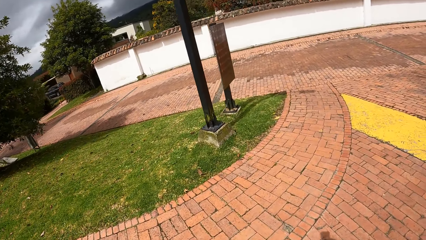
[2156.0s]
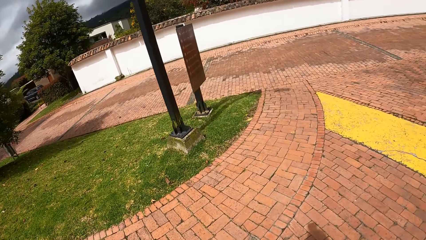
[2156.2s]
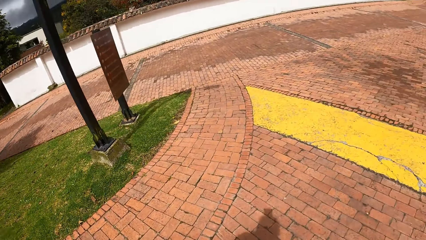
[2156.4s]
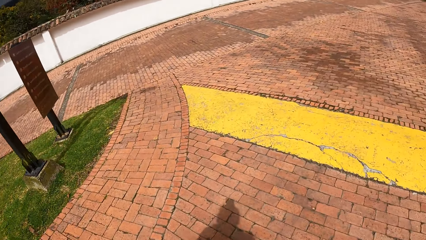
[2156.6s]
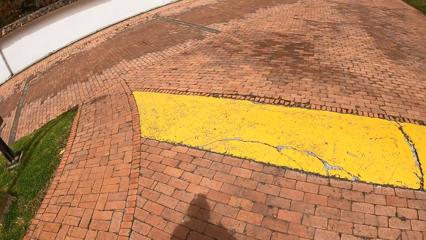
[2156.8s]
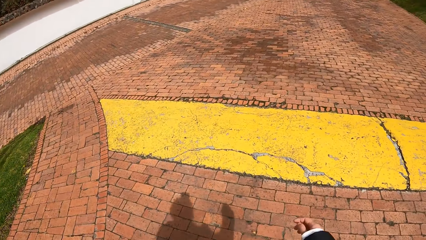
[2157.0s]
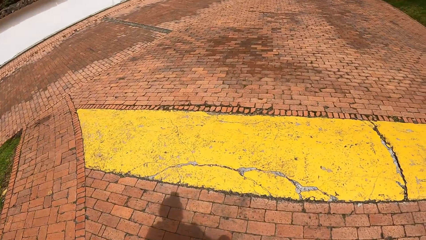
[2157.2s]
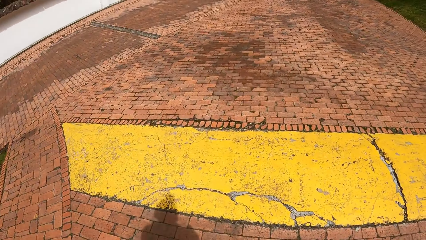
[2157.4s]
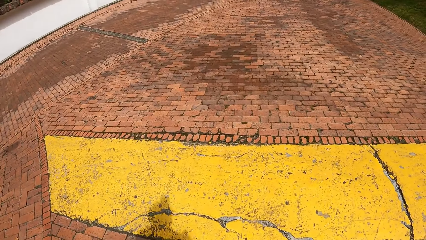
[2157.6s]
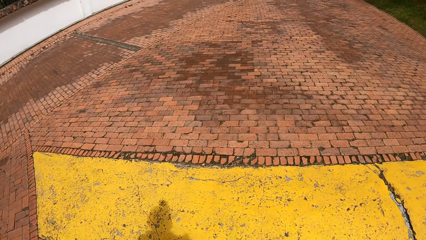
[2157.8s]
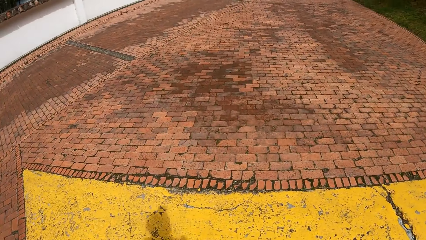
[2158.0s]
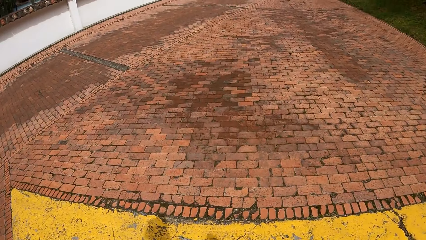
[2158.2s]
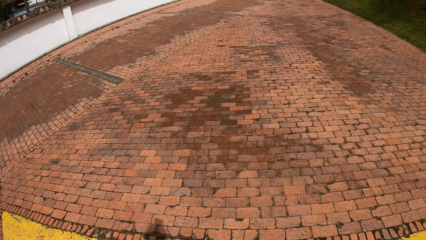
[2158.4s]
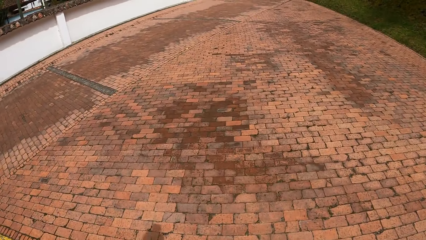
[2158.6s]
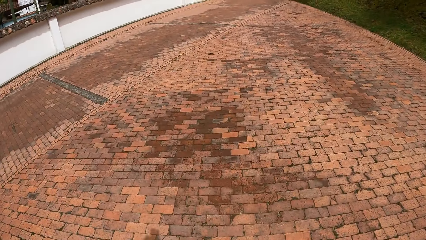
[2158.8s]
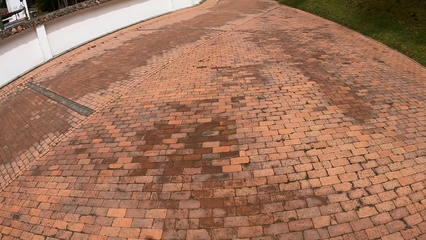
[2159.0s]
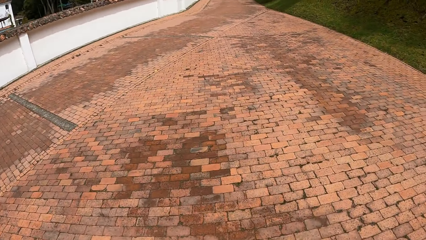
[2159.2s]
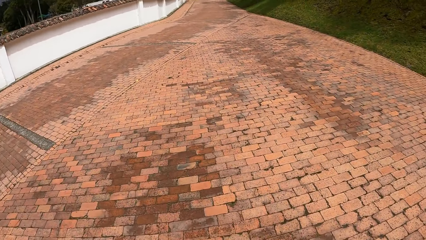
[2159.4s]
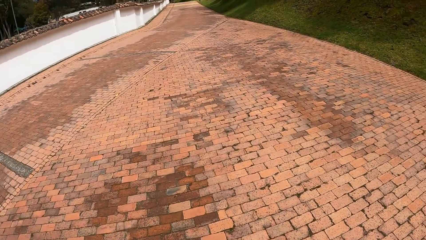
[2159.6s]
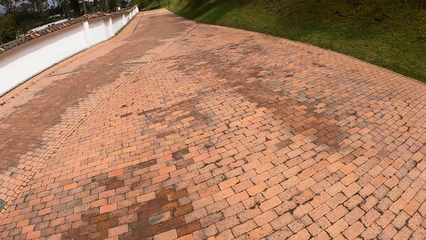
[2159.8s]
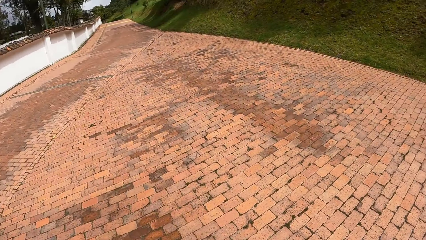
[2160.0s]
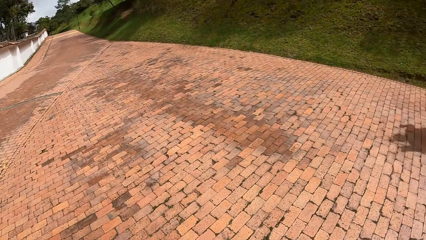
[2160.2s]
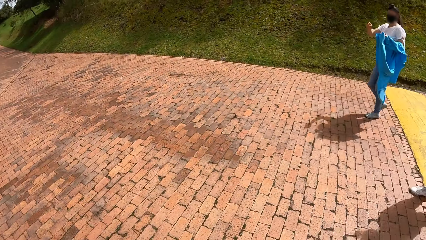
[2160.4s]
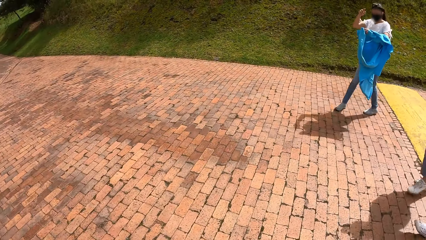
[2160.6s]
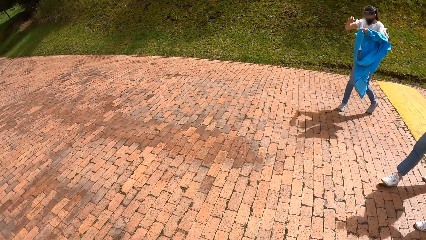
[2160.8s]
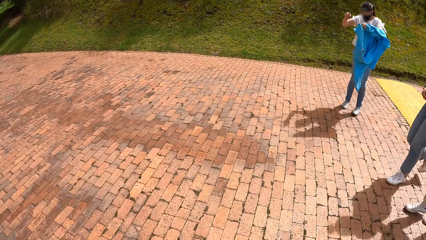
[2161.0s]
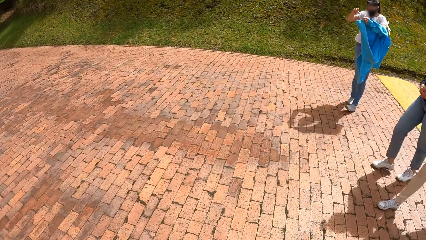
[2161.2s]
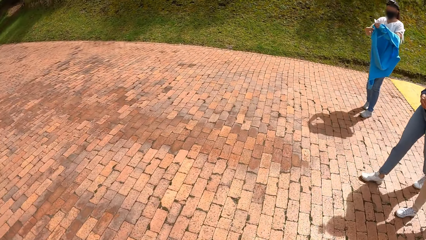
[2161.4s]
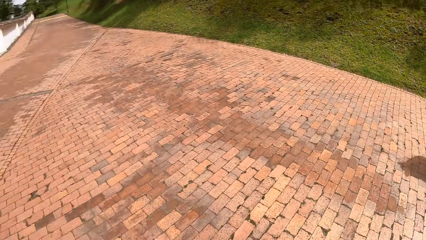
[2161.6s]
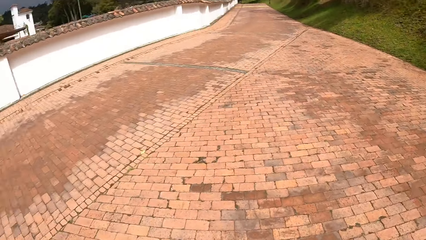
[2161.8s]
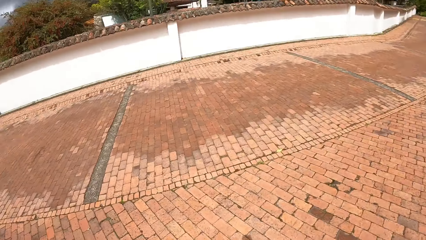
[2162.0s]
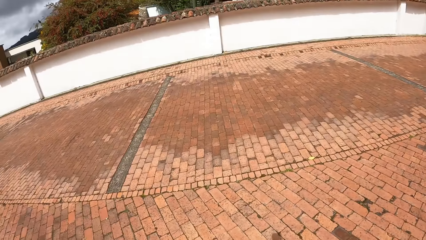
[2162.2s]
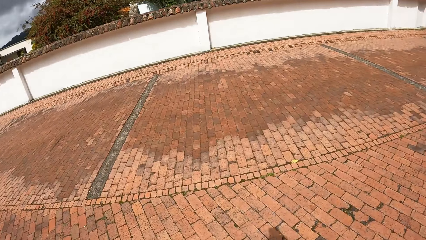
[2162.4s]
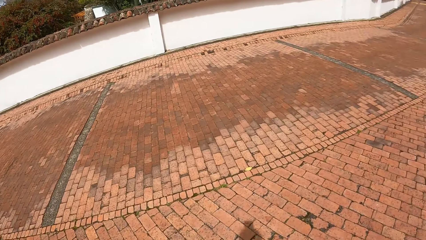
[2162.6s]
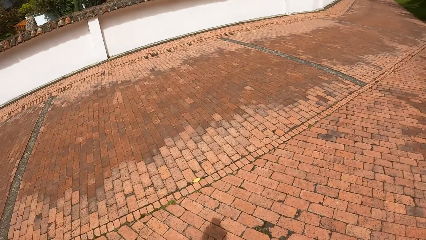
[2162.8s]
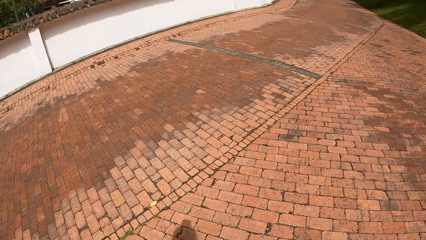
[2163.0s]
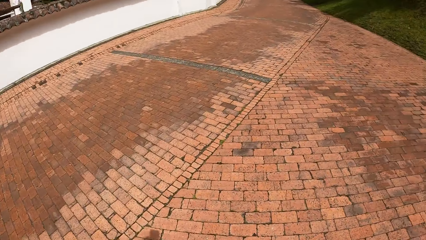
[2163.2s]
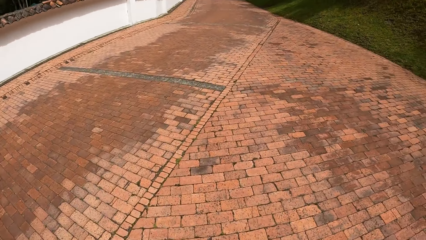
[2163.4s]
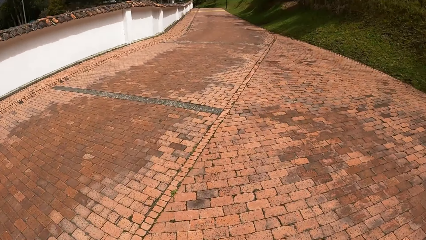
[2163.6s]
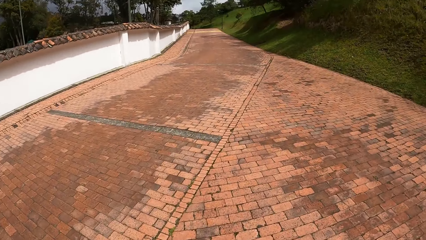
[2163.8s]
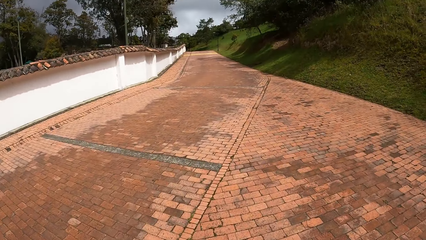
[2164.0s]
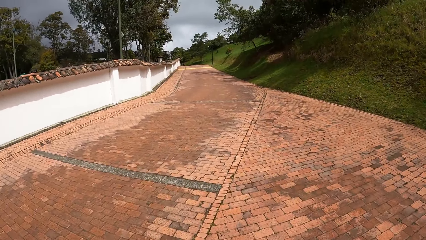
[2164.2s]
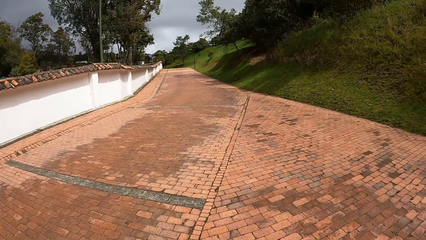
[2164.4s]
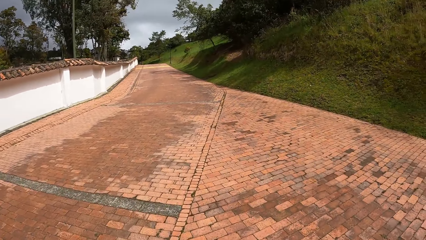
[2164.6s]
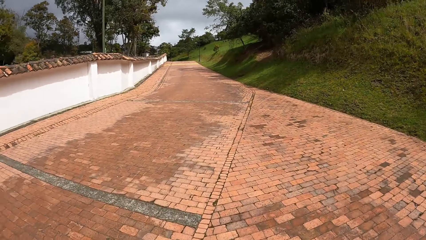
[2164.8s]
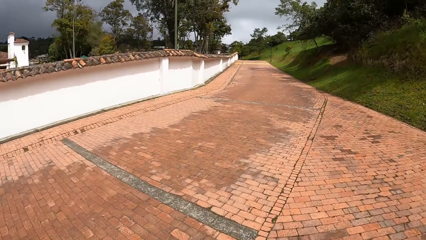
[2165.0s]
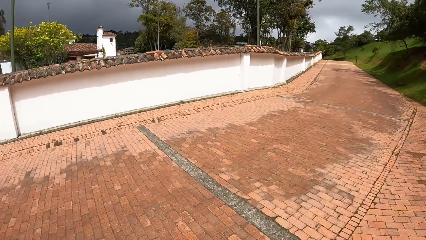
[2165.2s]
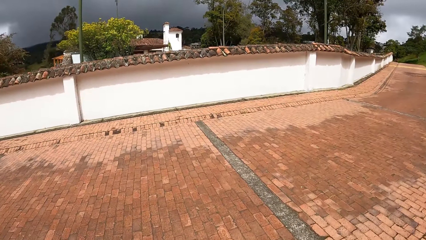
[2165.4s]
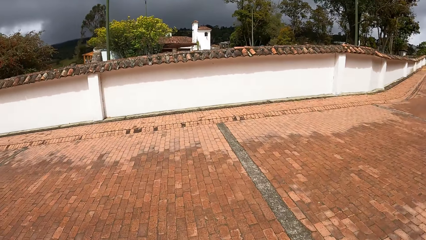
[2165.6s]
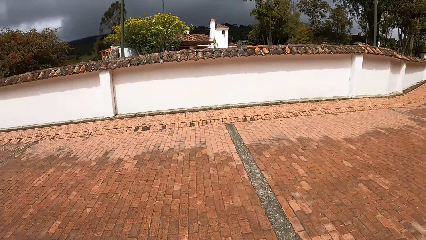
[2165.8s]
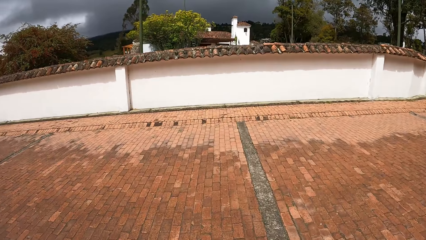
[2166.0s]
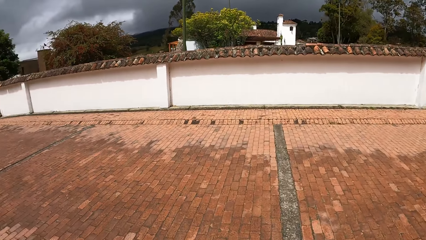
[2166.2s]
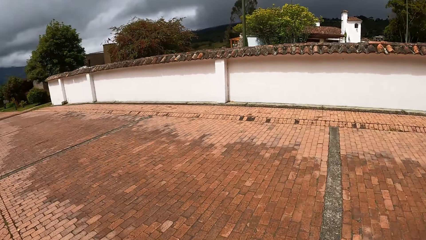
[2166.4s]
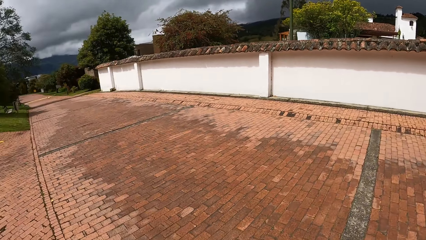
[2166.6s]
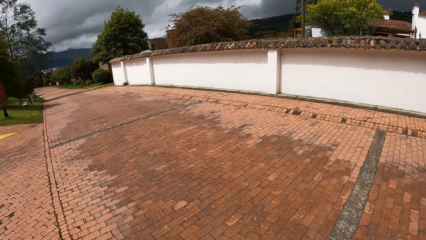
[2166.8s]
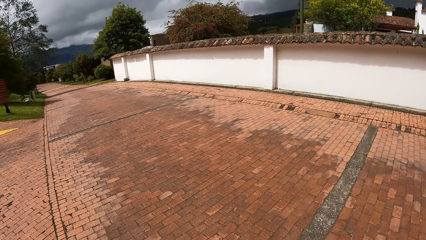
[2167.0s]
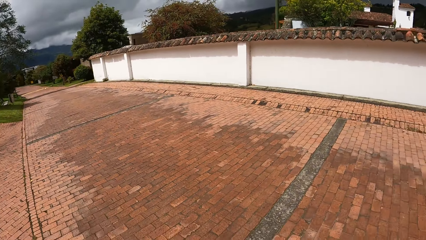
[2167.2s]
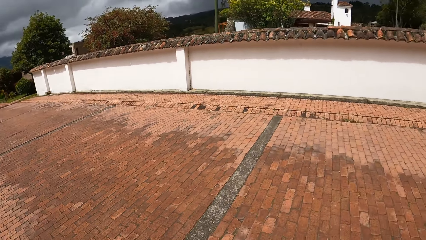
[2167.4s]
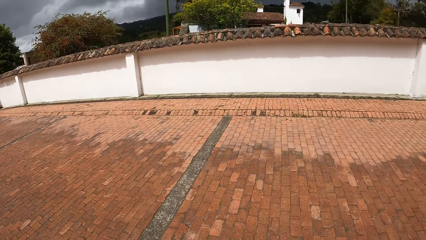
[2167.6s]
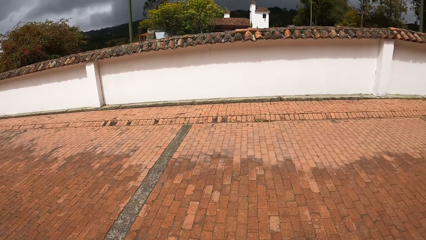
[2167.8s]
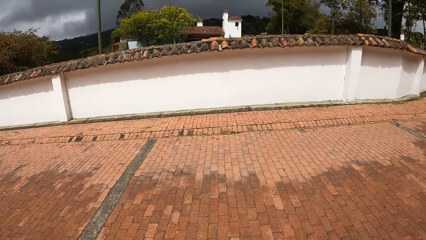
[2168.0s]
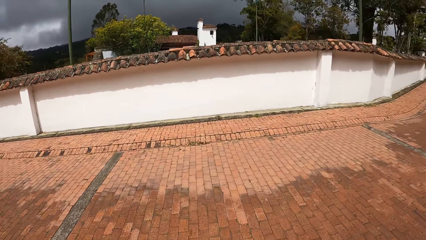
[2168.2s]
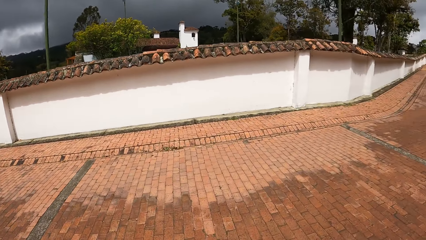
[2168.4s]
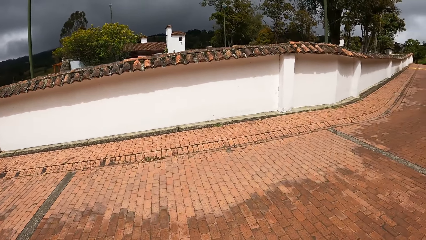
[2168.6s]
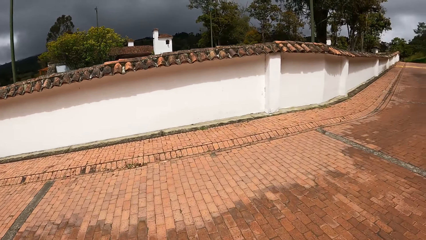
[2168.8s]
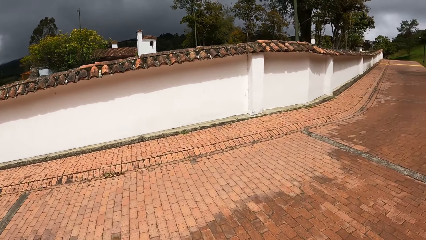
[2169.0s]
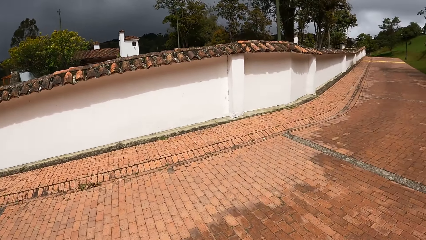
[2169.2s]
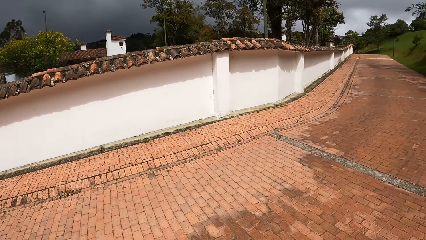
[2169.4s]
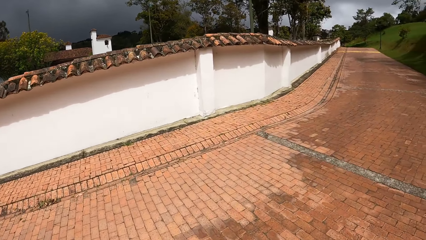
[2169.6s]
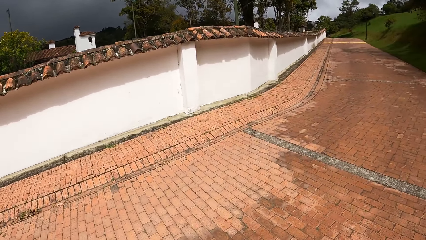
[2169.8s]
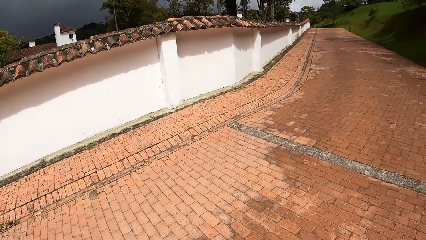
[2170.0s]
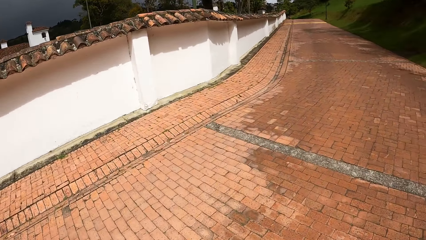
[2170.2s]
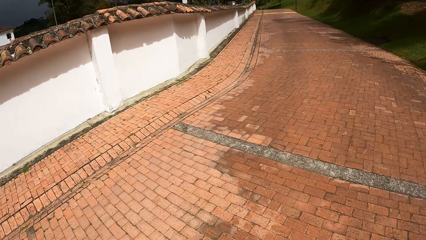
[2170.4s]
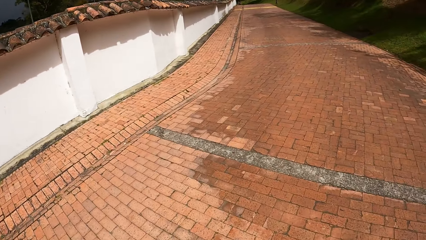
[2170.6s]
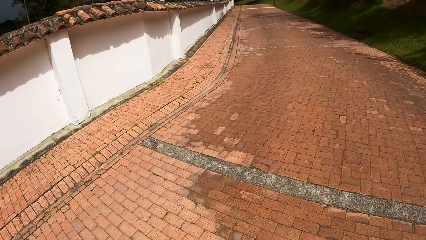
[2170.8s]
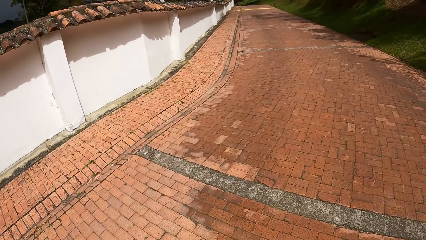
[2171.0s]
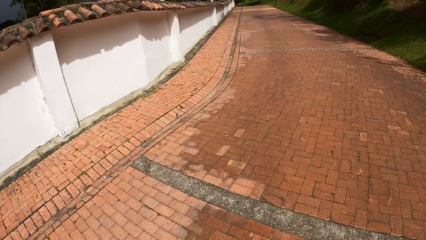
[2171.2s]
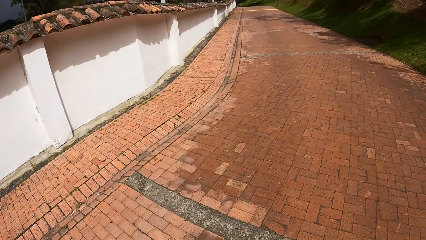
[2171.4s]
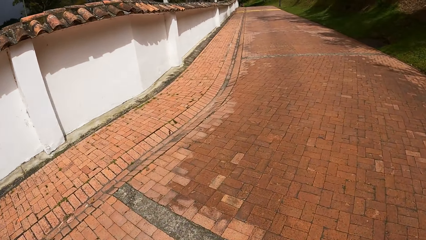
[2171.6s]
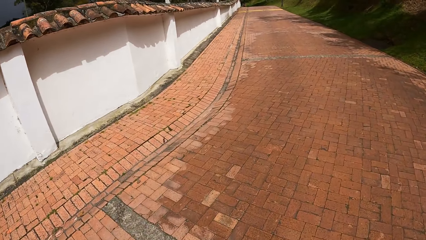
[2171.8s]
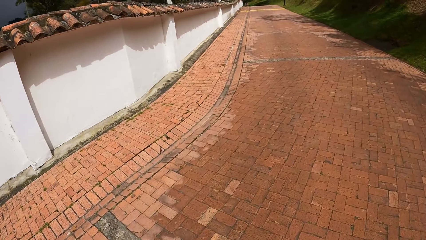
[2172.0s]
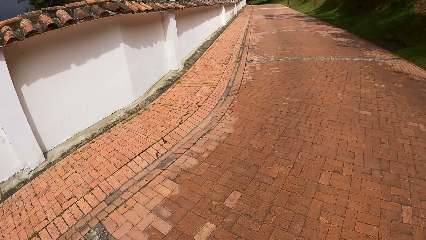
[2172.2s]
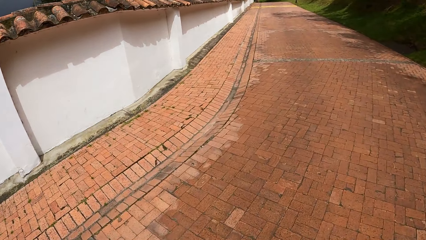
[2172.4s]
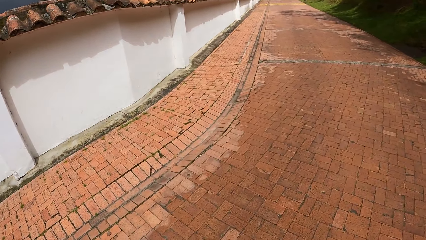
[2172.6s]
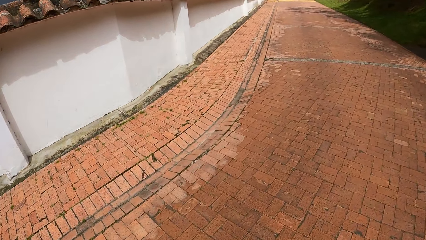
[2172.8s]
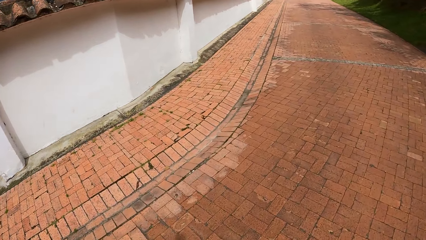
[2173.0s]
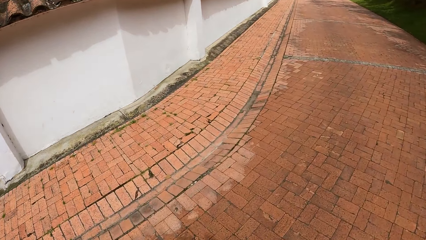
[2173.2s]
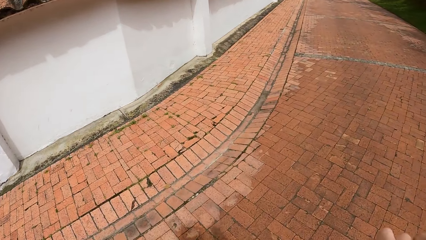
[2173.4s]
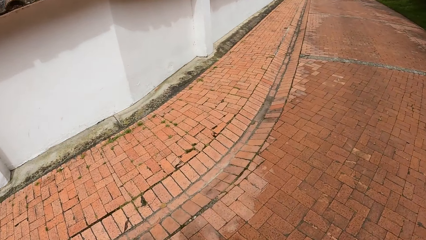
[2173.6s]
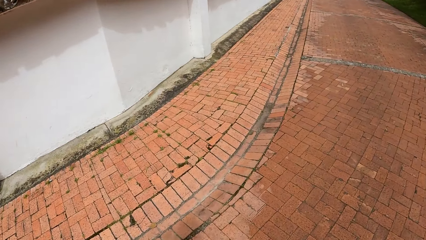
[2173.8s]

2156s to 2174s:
The woman removes her jacket from her body with her hands. The camera wearer looks around and walks across the pavement.
